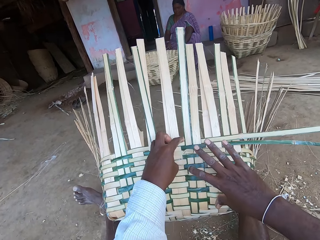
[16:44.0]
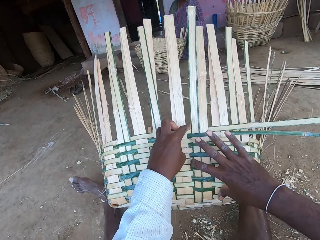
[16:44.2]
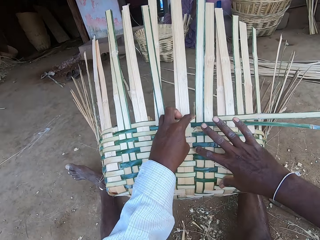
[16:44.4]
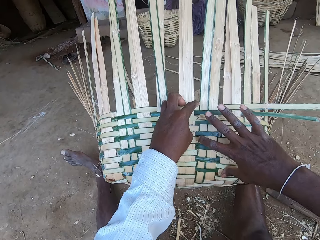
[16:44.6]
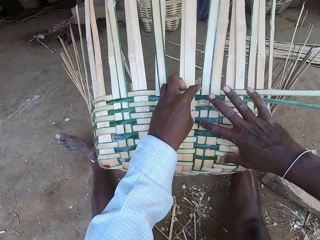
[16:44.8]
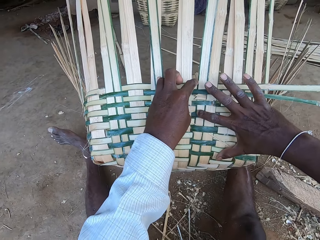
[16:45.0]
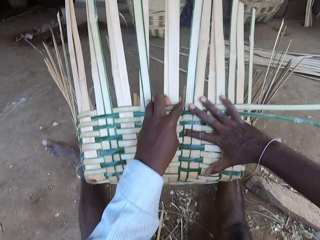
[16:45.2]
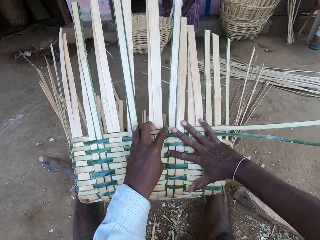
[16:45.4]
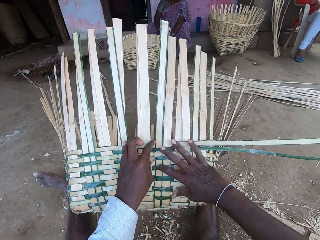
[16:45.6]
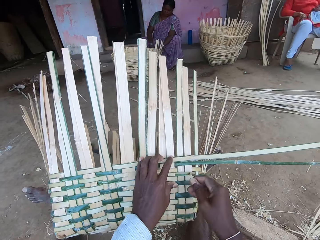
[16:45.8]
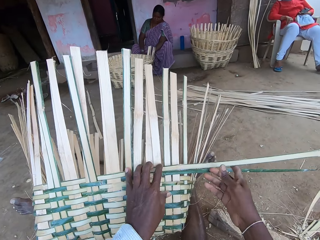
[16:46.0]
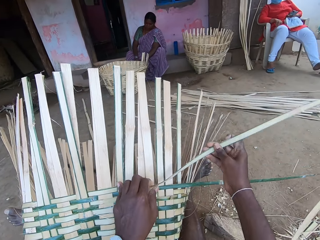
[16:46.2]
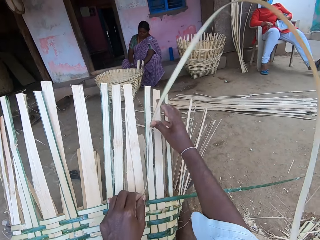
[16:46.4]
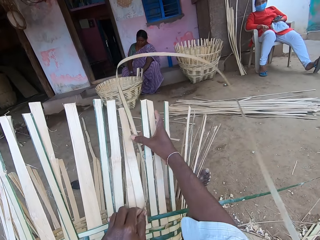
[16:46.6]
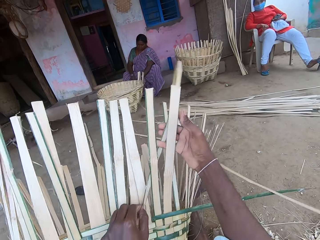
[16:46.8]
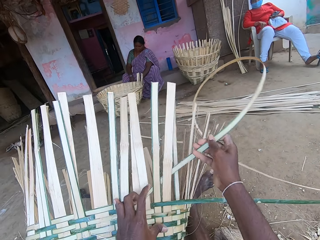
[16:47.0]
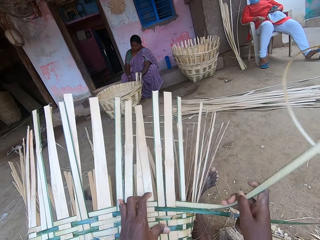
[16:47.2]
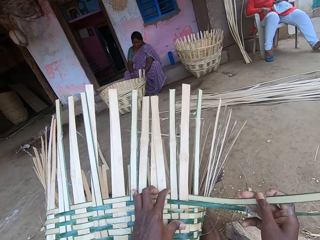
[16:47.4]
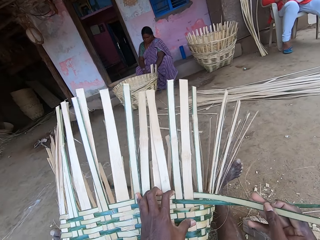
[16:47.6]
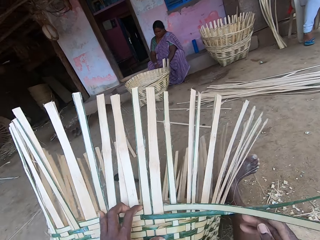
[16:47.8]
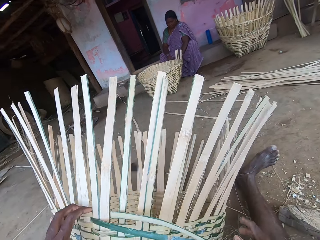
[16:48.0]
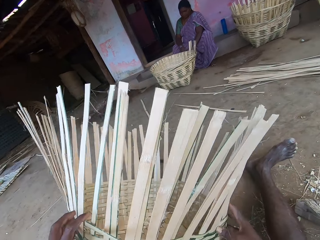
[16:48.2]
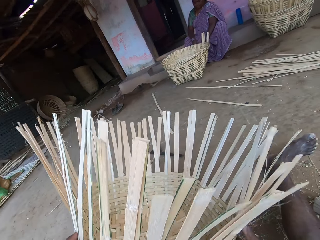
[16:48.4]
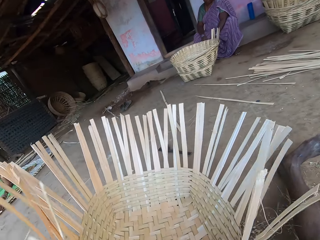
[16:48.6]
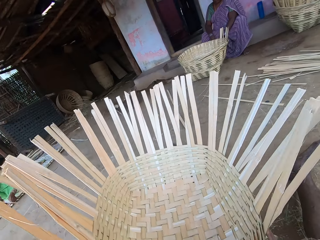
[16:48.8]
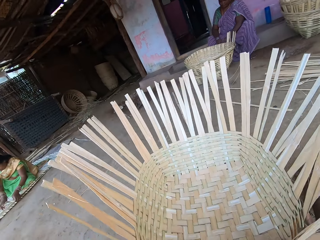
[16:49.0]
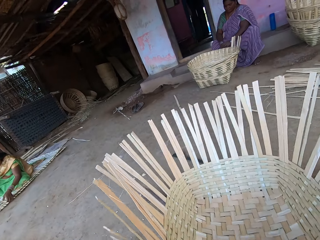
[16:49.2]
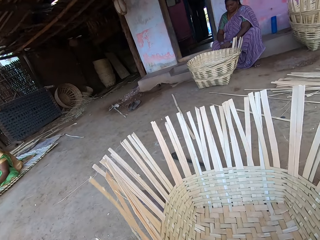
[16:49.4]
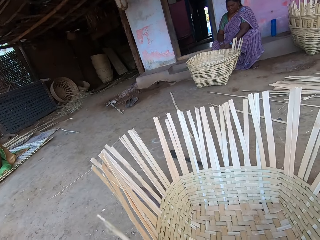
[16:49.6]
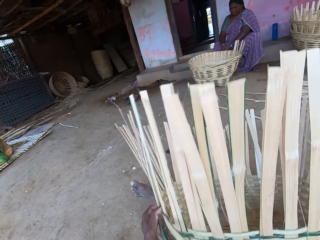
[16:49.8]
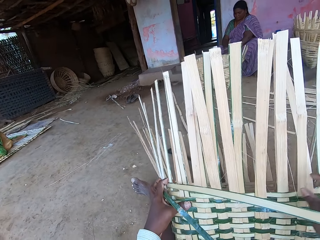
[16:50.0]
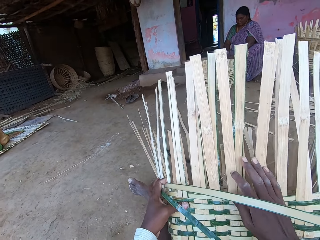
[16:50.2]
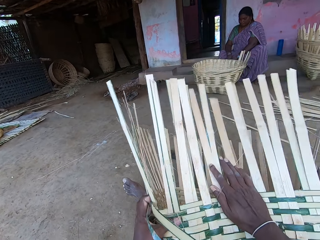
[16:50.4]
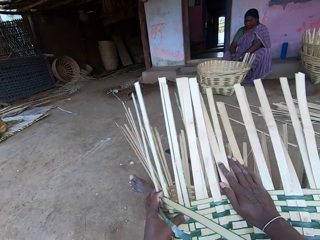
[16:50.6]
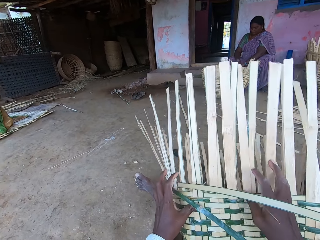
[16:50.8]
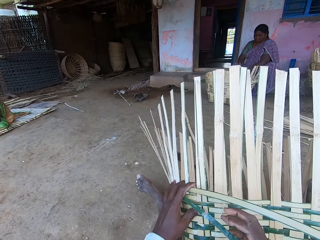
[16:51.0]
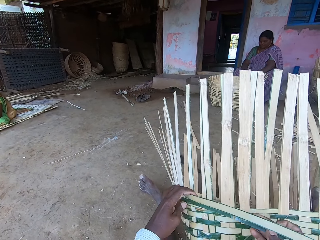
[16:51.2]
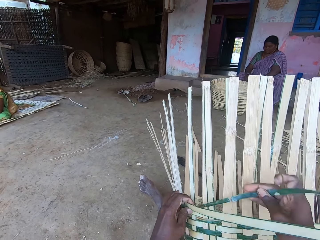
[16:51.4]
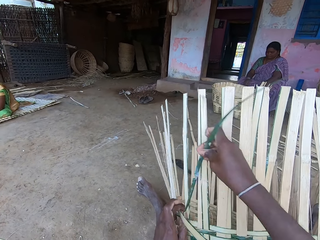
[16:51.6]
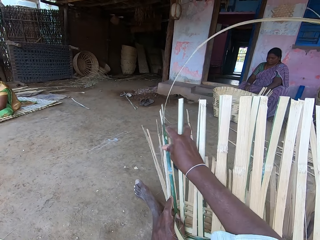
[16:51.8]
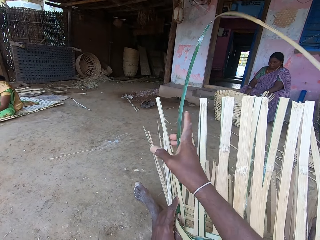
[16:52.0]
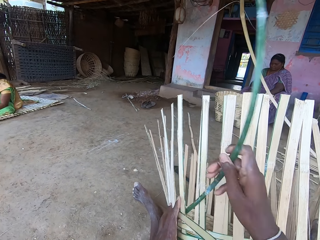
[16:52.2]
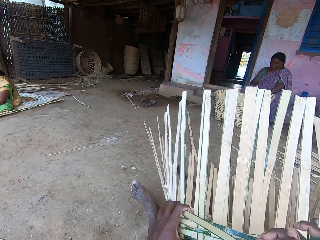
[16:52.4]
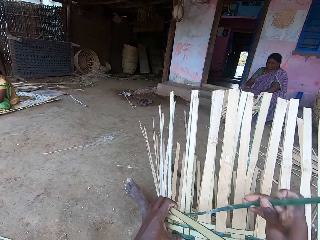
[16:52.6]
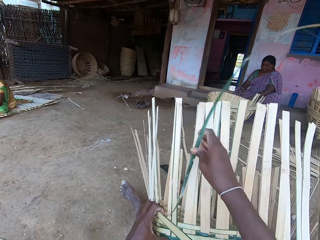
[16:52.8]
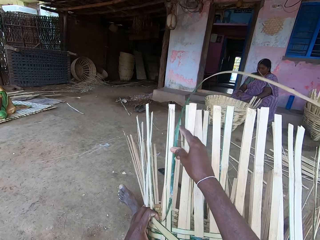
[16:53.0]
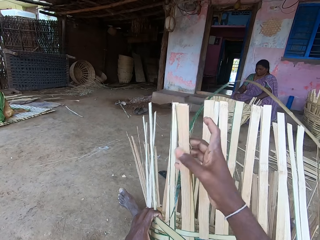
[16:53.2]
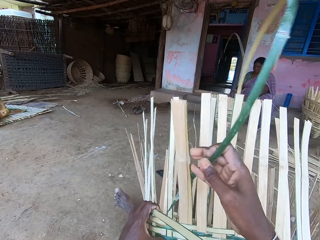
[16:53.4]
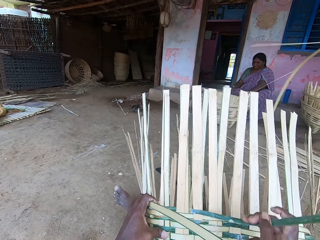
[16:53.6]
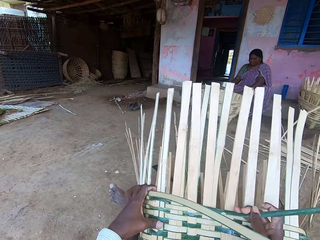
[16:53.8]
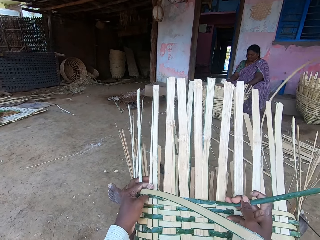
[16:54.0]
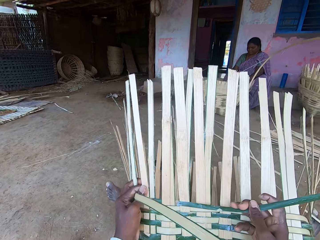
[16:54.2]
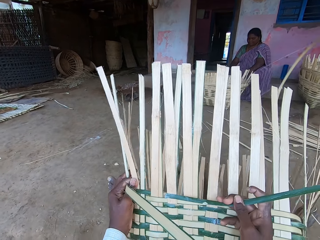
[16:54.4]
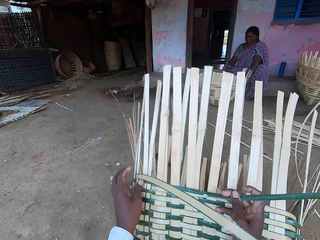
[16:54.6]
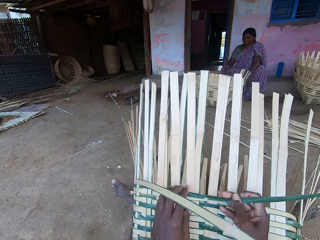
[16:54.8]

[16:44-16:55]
The camera wearer places his hand on the basket. He makes the basket. He turns the basket with his hands. He picks the basket from the ground with his hands. He drops the basket on the ground with his hands. He lifts the basket with his hands. He bends bamboo strips on the basket with his right hand. He weaves bamboo strips onto the basket with his hands. He makes the basket.

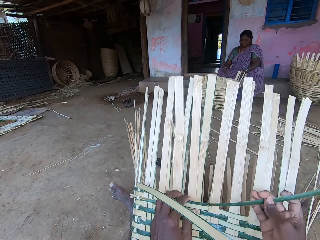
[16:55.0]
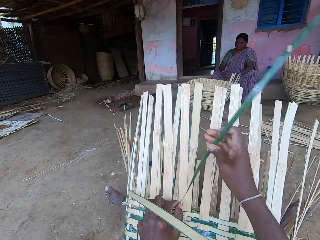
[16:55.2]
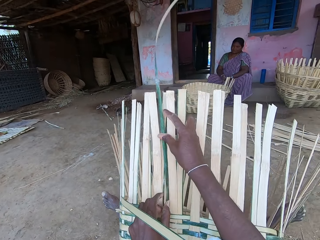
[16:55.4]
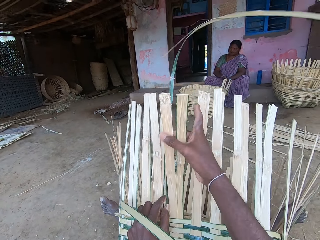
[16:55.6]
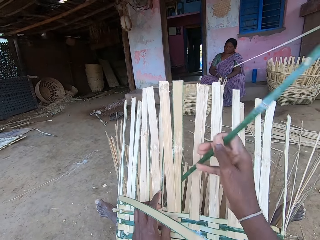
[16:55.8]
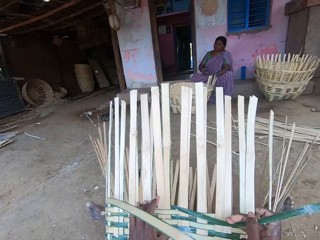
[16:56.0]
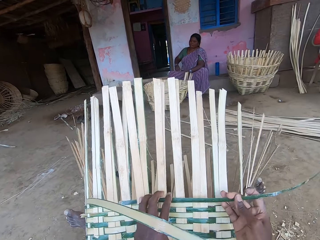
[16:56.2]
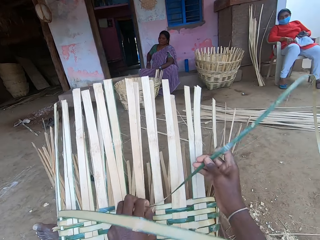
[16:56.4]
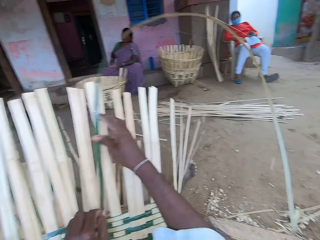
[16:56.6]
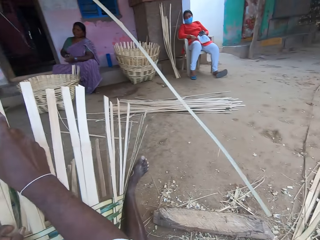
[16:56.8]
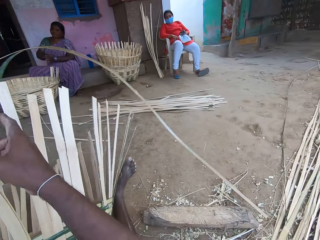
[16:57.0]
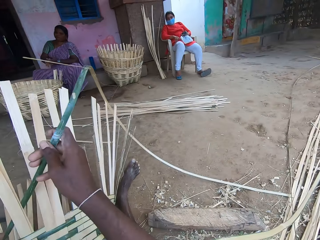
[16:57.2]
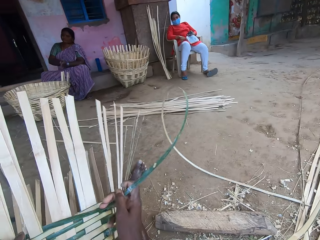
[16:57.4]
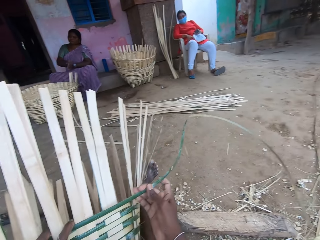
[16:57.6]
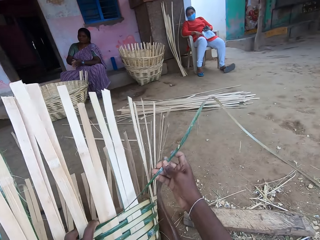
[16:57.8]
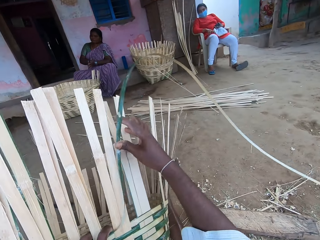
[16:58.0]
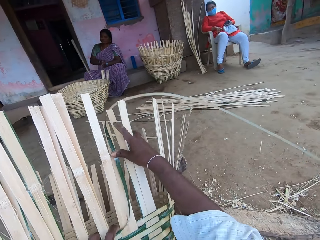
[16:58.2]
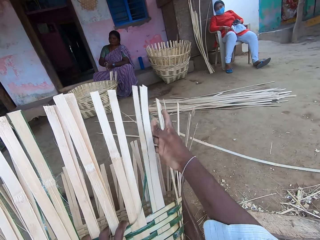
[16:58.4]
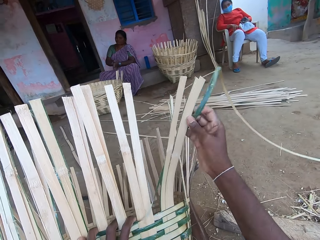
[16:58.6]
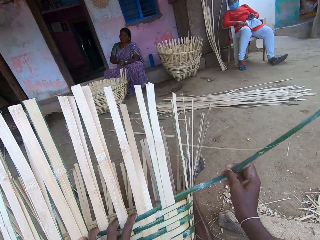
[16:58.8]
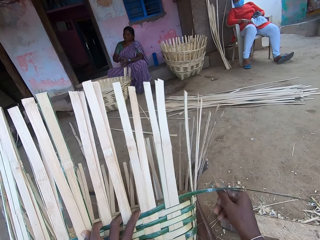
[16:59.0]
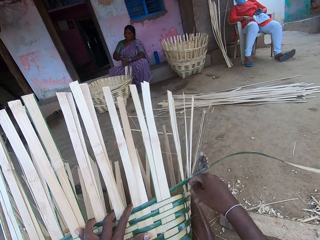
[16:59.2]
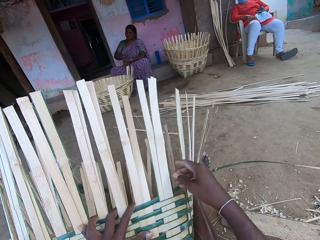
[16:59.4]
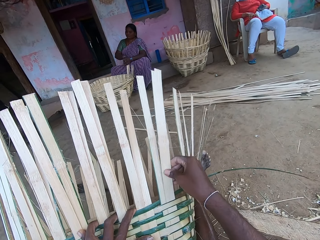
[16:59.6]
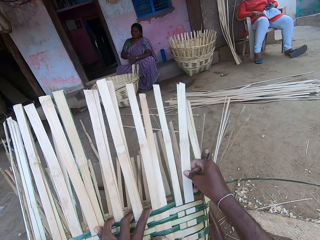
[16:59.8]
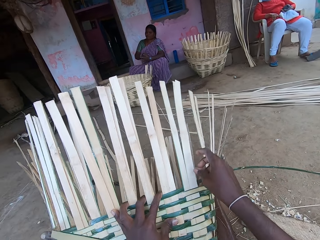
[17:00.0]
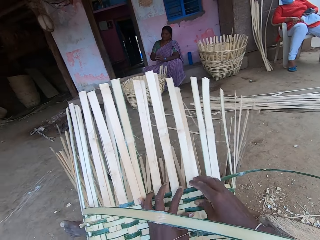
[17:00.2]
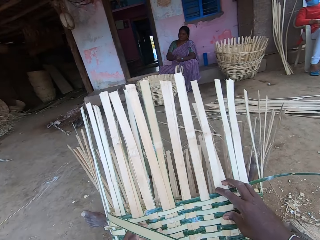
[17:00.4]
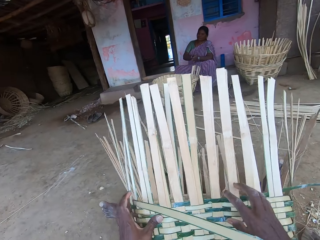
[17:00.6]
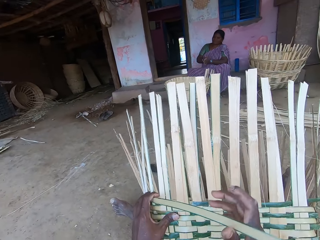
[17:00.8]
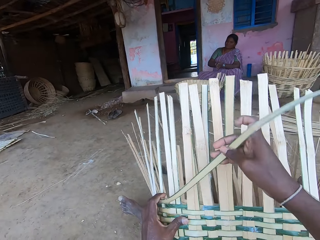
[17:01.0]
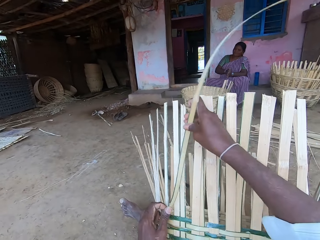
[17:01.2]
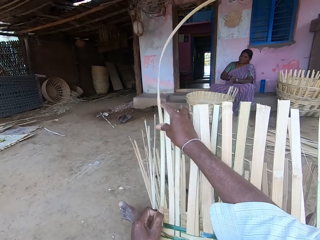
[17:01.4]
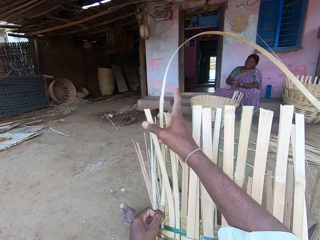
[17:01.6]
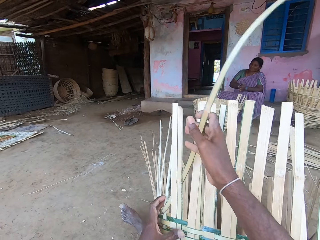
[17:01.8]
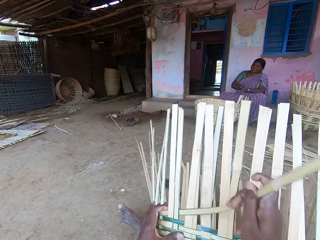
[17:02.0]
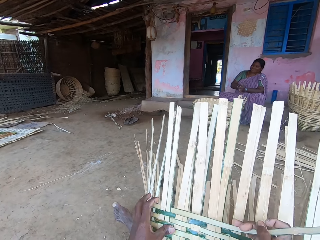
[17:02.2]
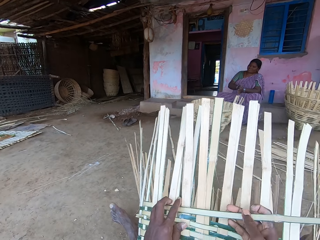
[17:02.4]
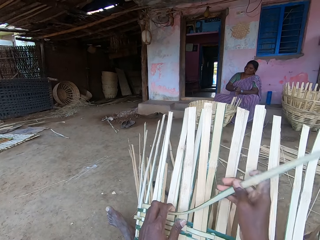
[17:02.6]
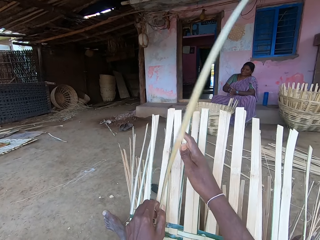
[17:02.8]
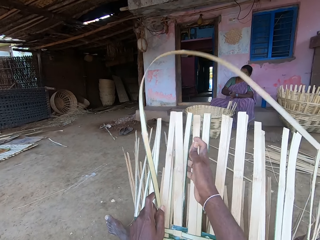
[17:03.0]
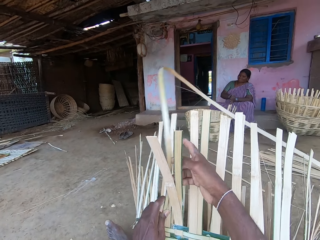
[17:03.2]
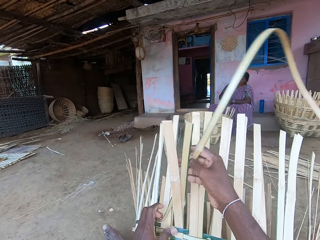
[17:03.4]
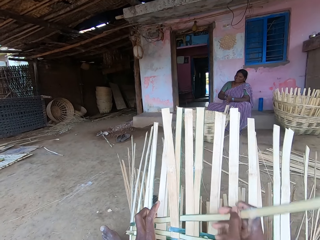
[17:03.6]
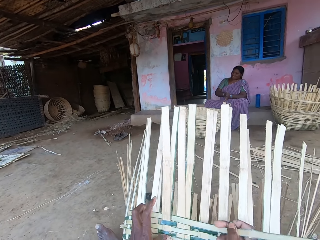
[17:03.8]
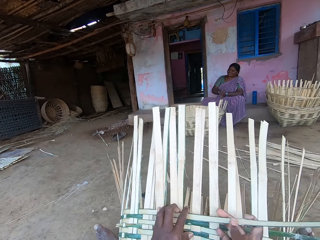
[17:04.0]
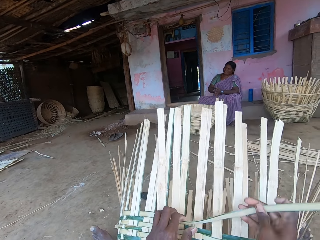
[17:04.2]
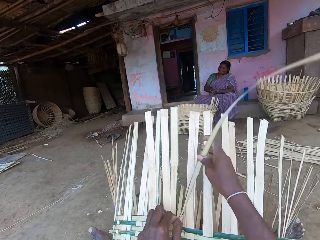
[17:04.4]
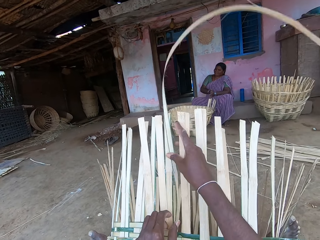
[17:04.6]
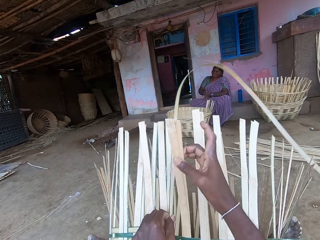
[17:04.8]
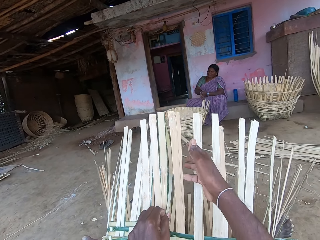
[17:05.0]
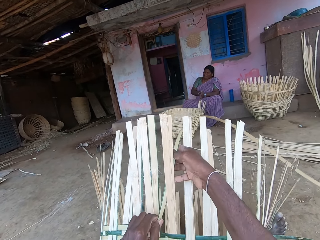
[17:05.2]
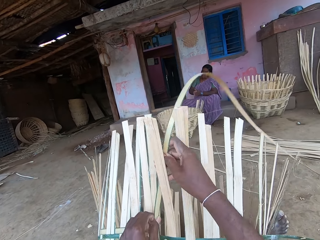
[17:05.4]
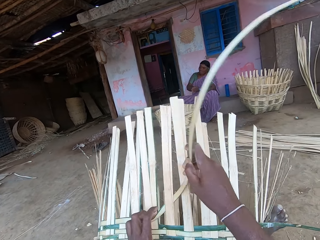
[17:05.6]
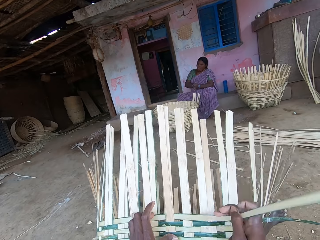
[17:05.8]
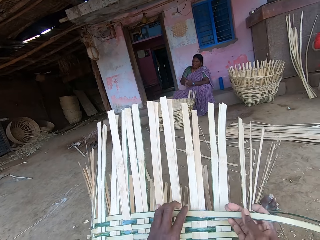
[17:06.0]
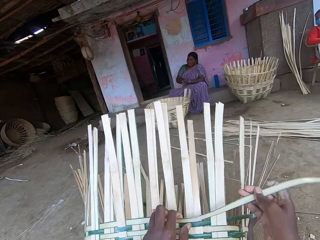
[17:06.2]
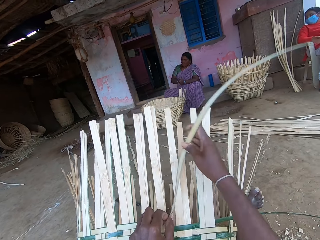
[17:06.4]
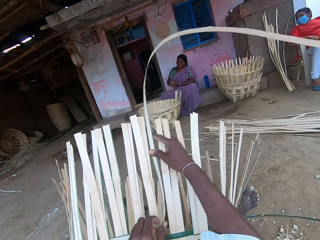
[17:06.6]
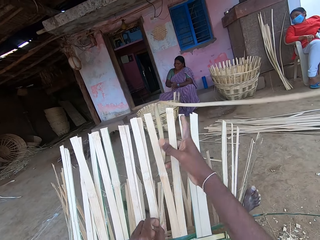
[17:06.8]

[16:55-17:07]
The woman rubs her hands against each other.
